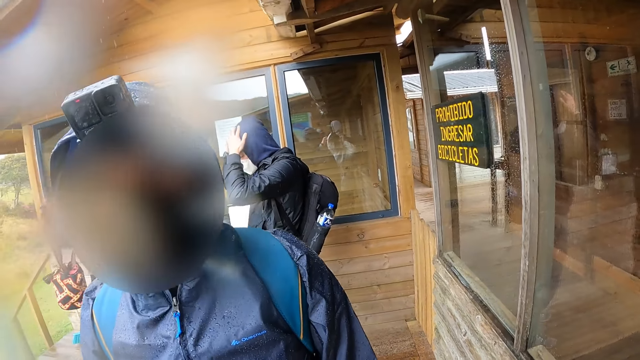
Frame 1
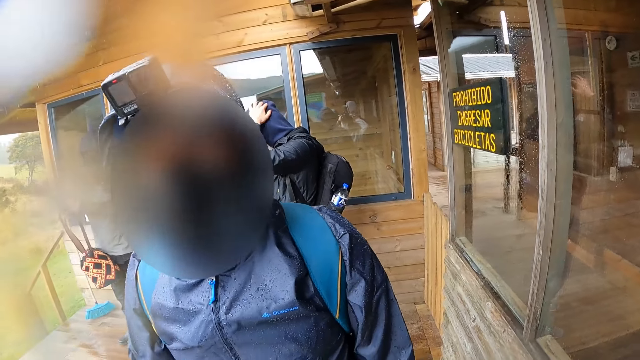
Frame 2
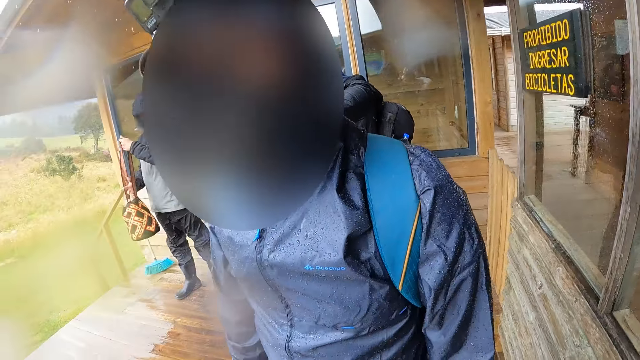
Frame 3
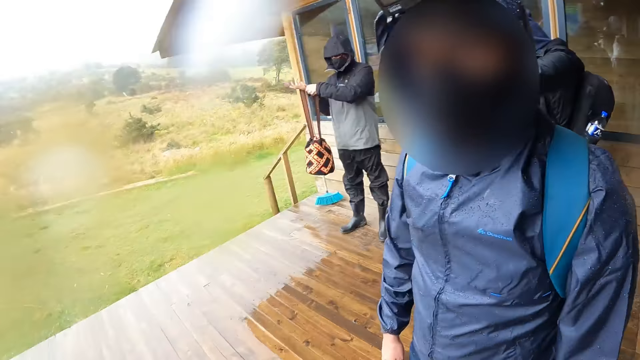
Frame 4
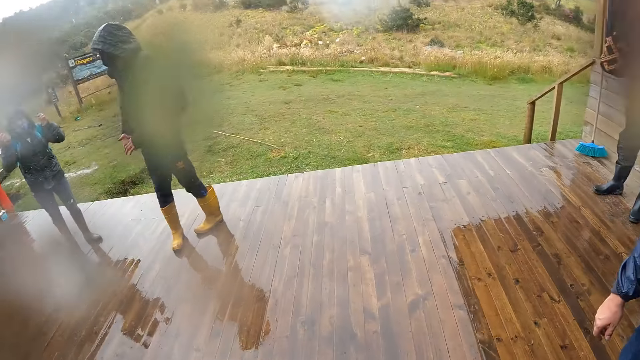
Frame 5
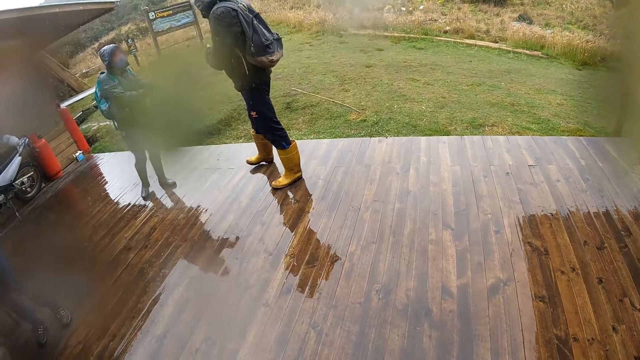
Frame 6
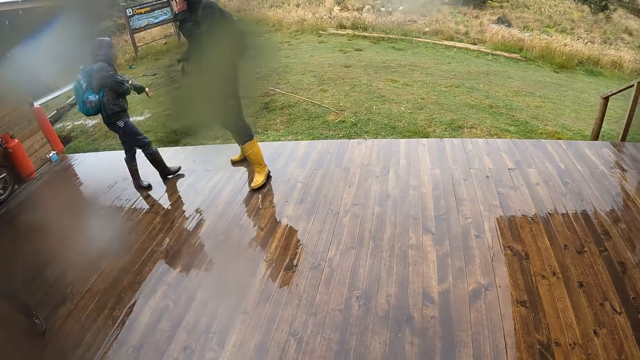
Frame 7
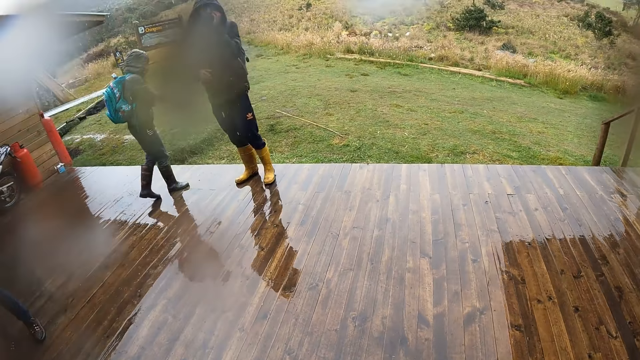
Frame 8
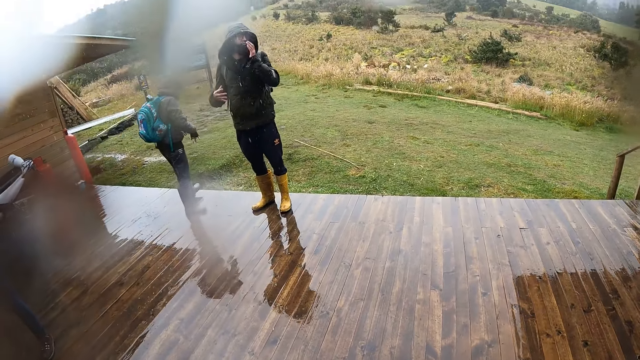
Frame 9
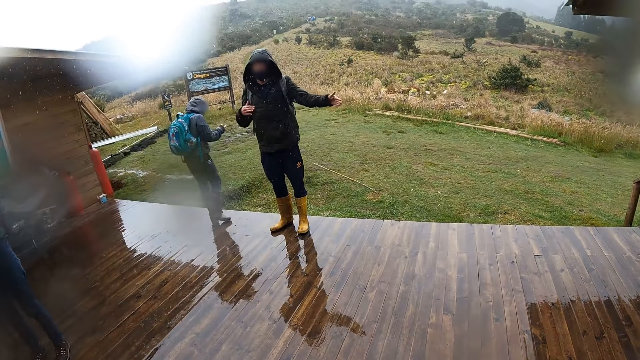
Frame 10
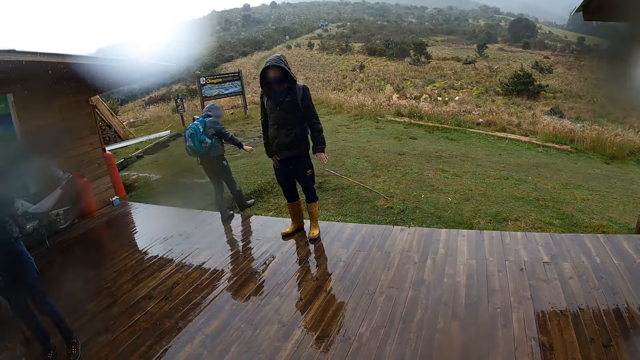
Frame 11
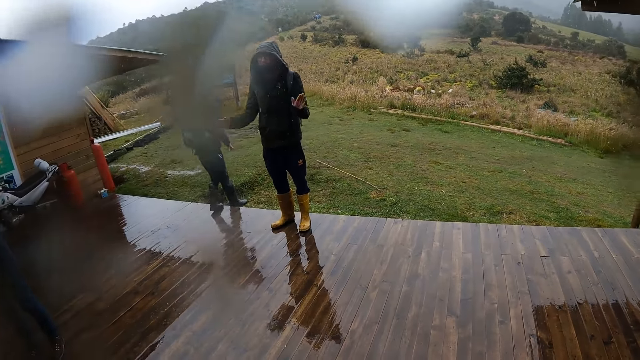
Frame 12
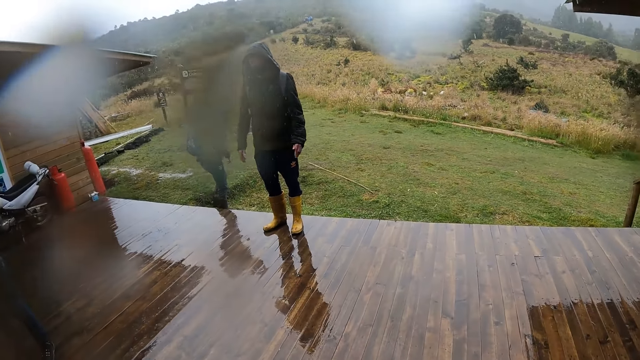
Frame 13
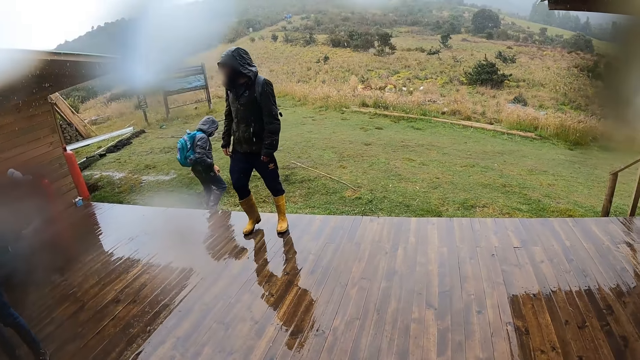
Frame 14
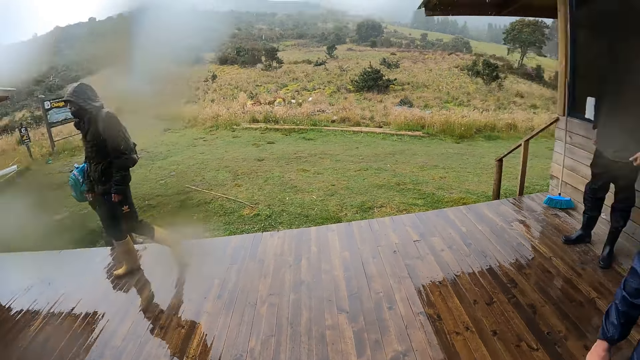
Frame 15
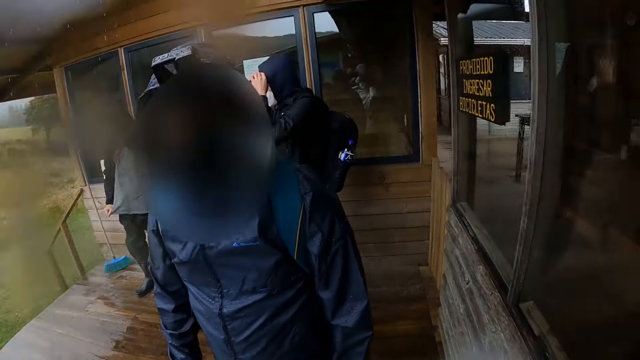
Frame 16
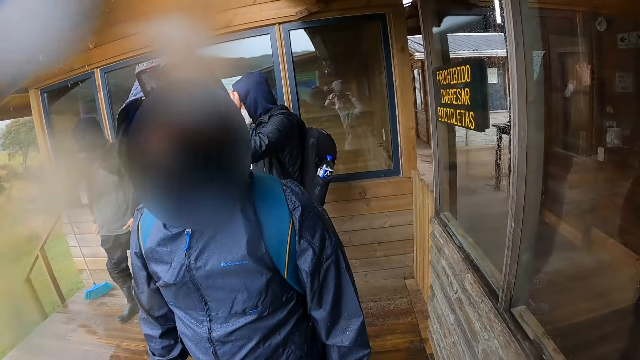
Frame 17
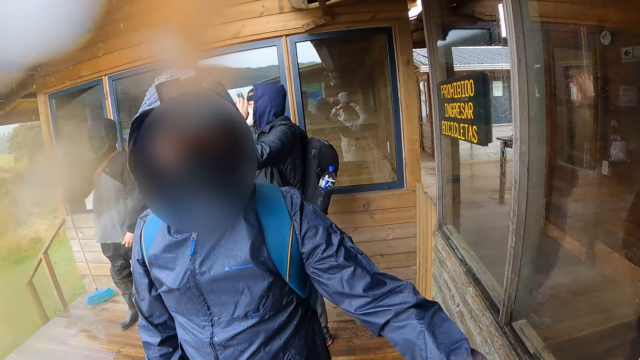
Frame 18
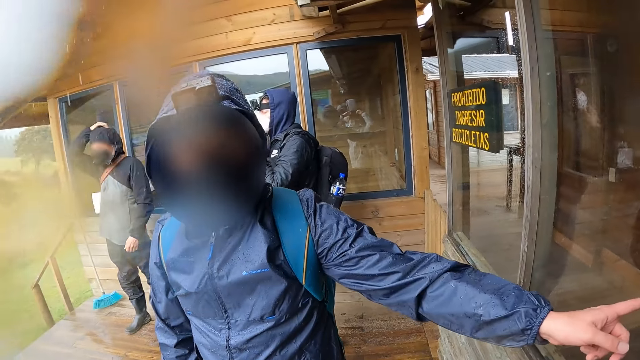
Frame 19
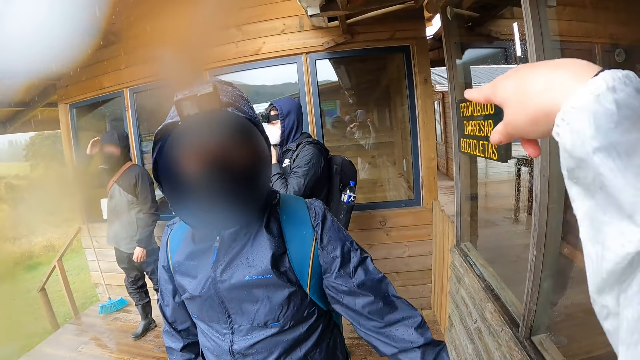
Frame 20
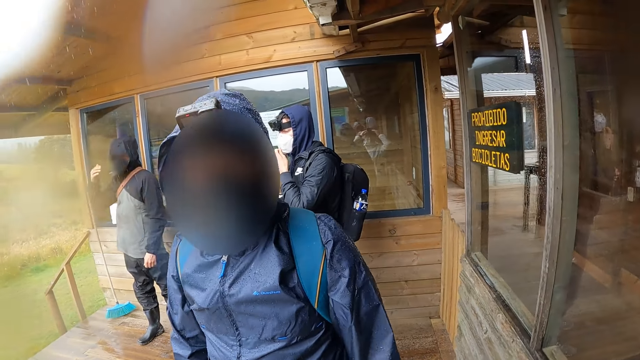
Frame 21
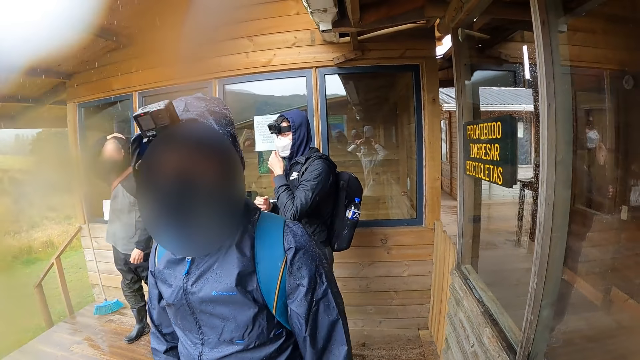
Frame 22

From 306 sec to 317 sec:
A man adjusts a bag strap with both hands. The camera wearer looks around the compound. The woman adjusts her left hand sleeve with her right hand. The camera wearer looks at two men. Another man interacts with the group of people. The woman steps down from a wooden step. One of the two men converses with the camera wearer. The camera wearer looks at another man. The man interacts with the camera wearer. The first man adjusts his jacket hoodie on his head with his right hand.

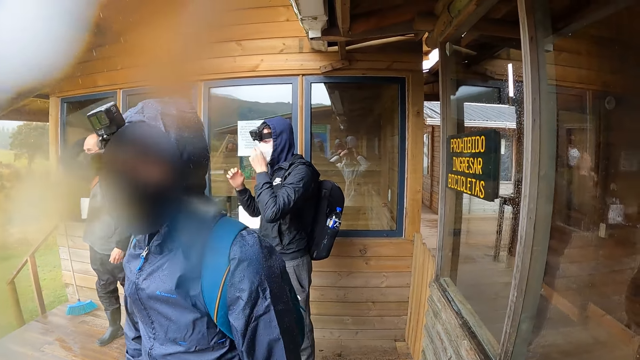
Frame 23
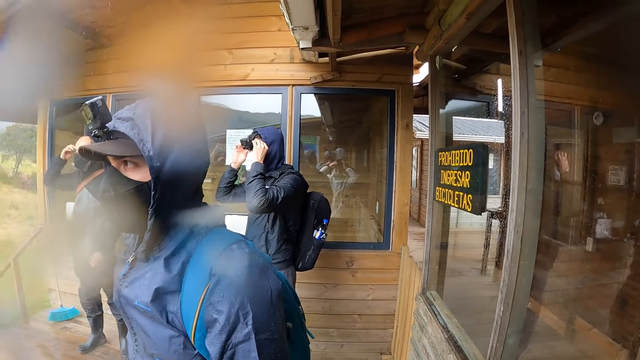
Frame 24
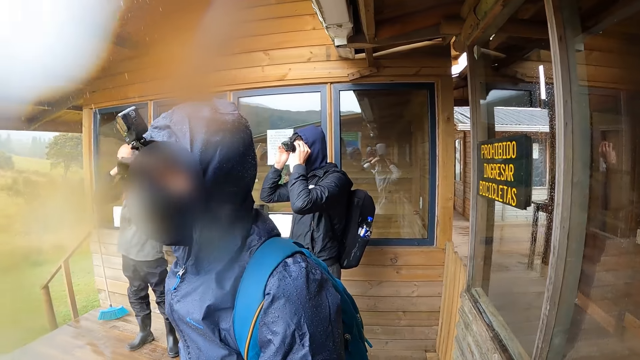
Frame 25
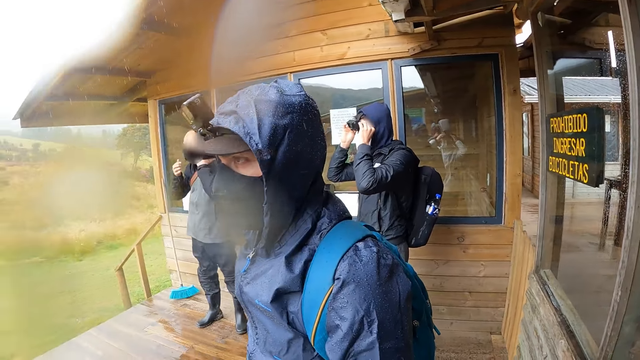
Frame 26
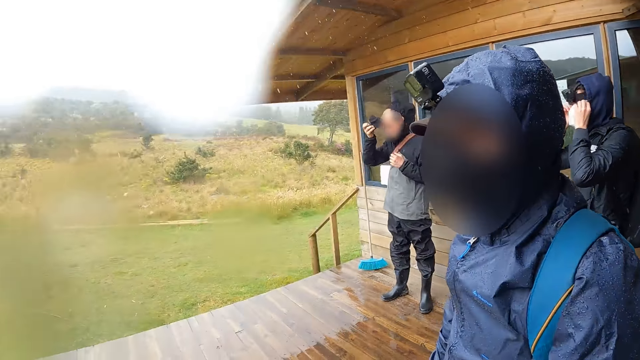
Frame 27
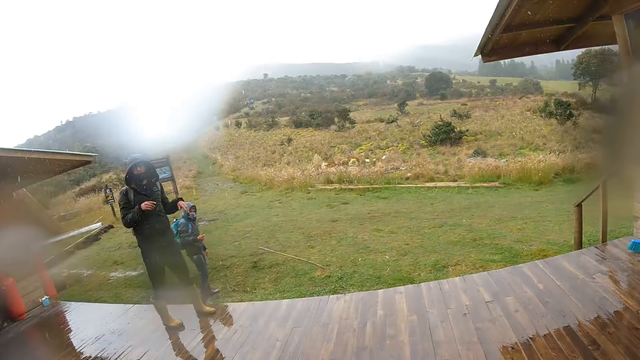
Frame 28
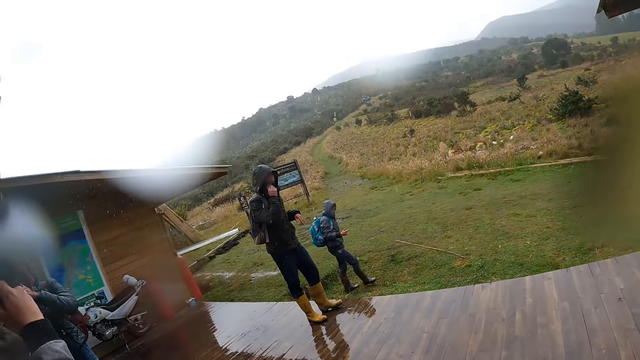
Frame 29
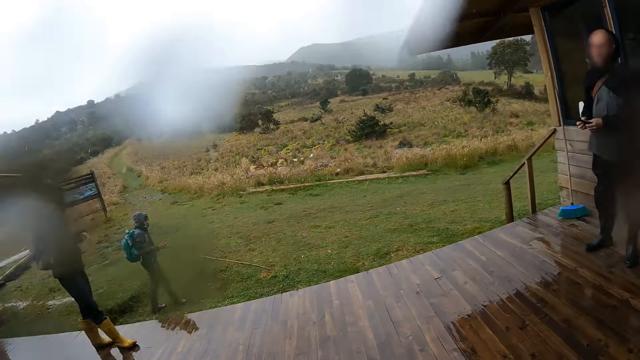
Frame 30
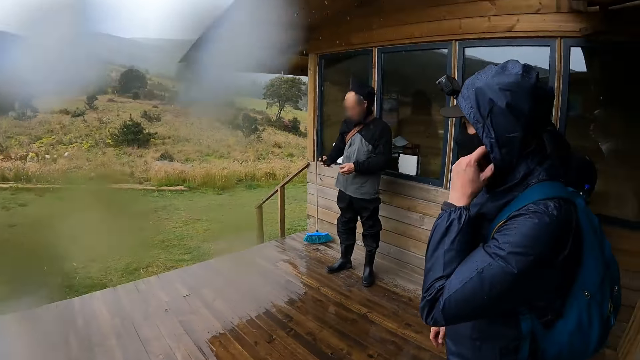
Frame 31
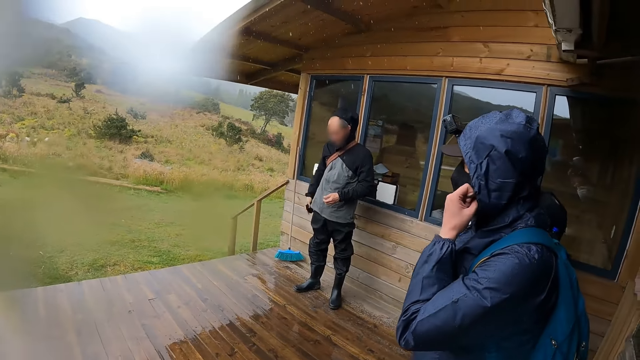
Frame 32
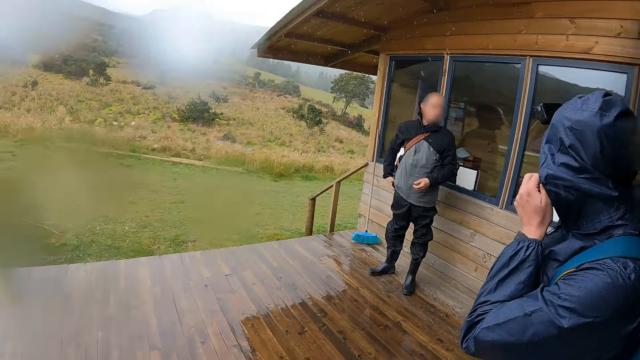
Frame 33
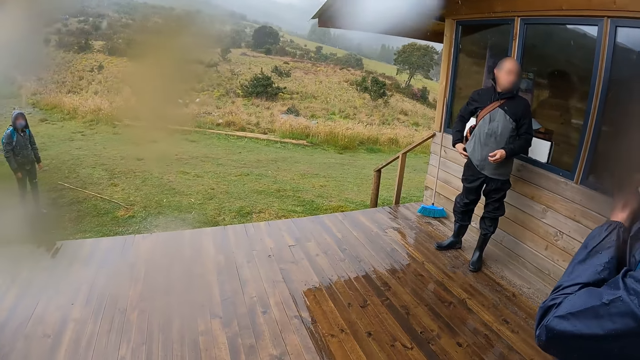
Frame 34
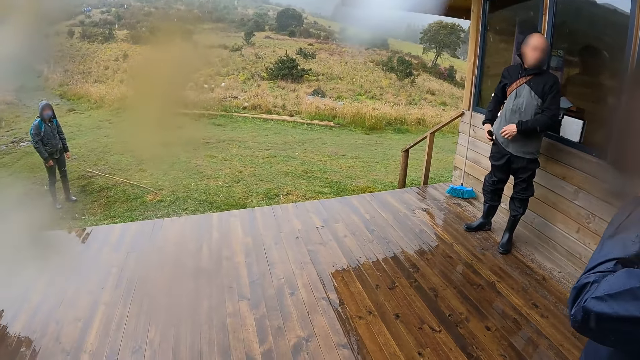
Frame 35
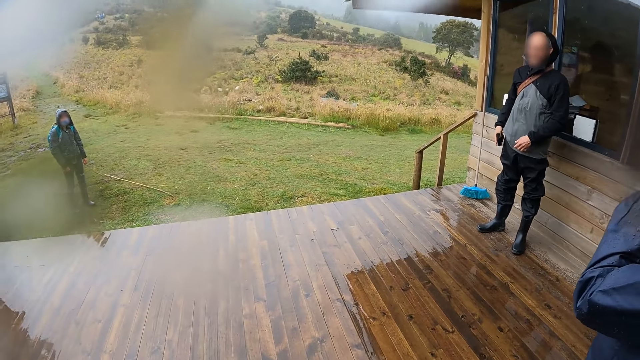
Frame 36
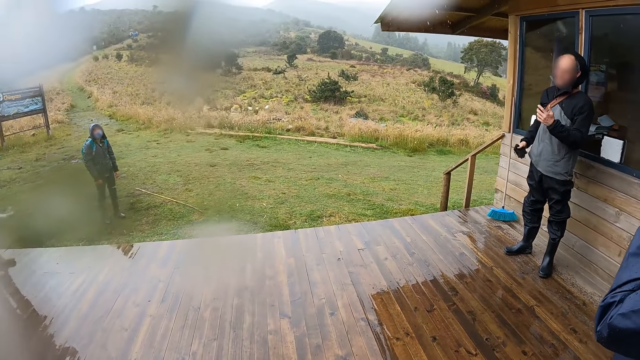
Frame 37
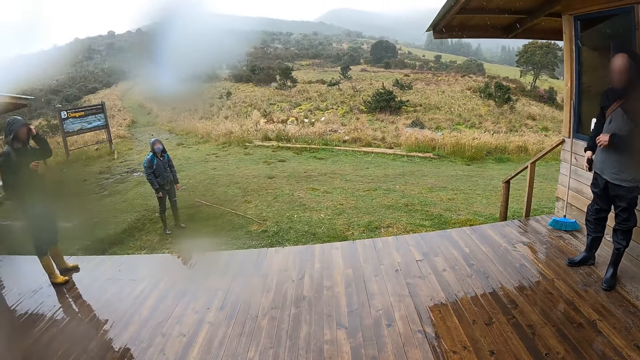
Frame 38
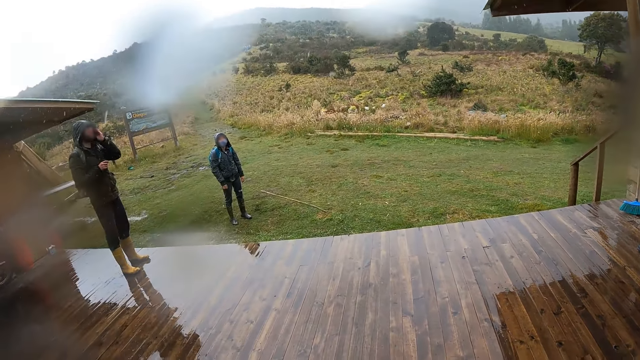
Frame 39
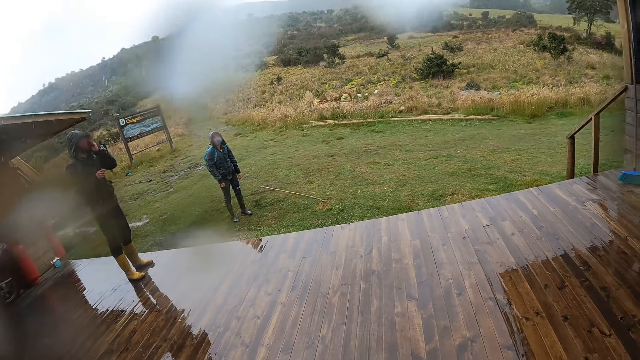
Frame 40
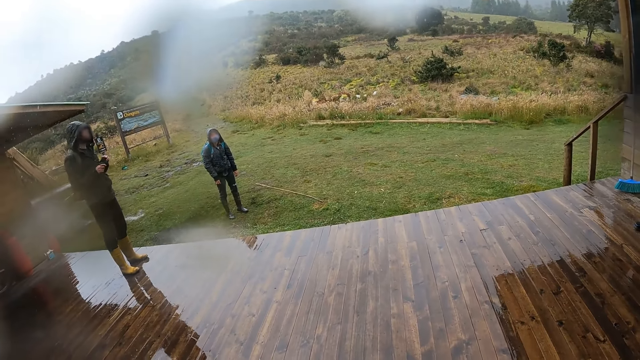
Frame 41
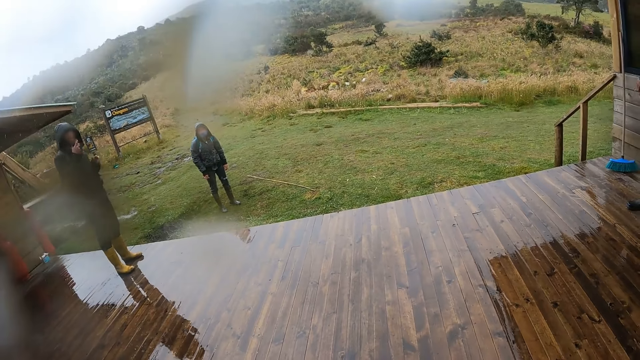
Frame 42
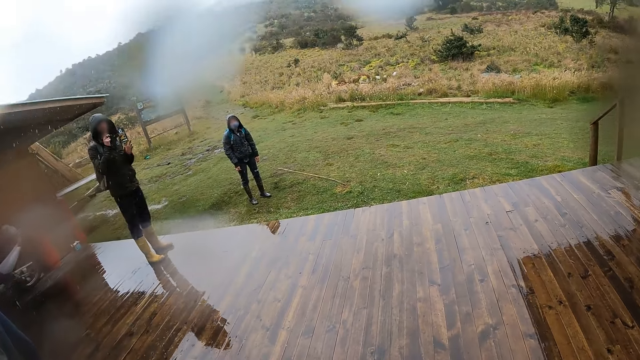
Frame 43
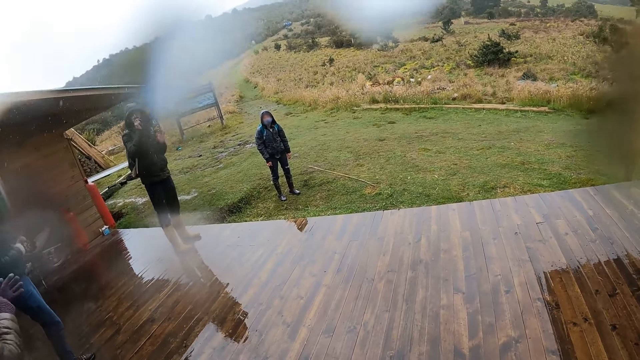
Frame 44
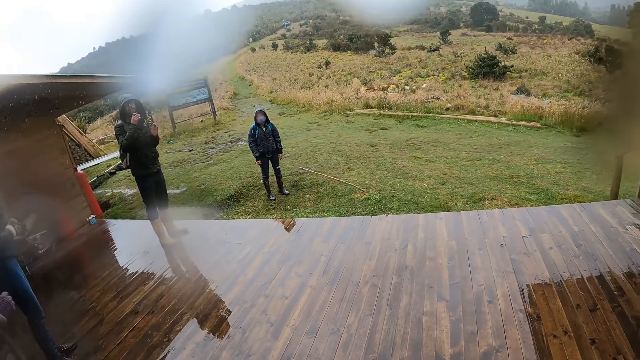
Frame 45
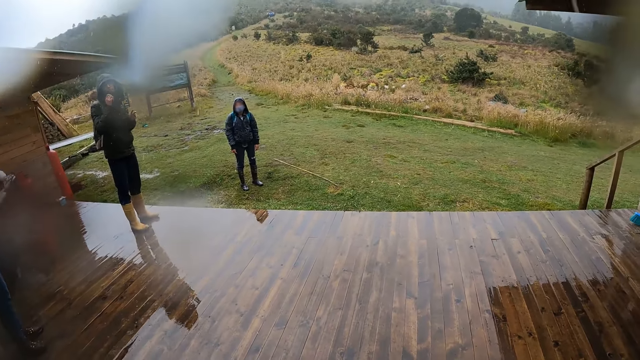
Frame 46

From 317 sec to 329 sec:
A man adjusts the camera on his head with both hands. The camera wearer looks around the compound. They look at another man. A man interacts with another man. The camera wearer looks around the compound. The second man scratches his face with his left hand. He interacts with the group of people.
